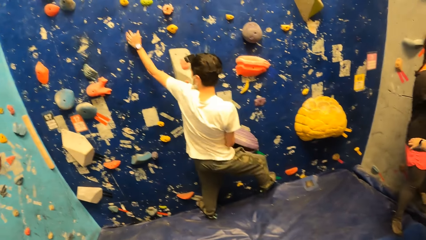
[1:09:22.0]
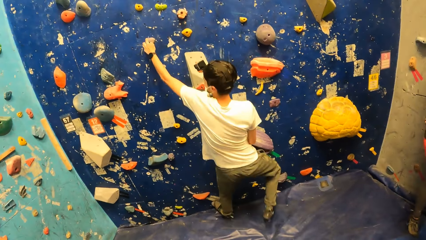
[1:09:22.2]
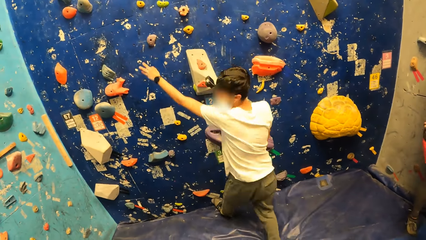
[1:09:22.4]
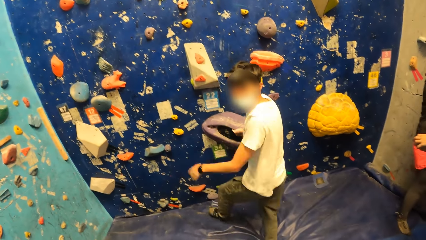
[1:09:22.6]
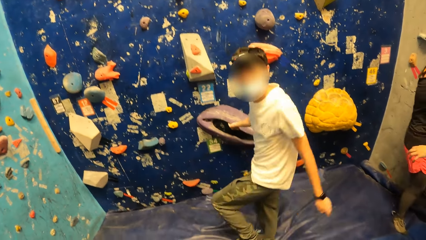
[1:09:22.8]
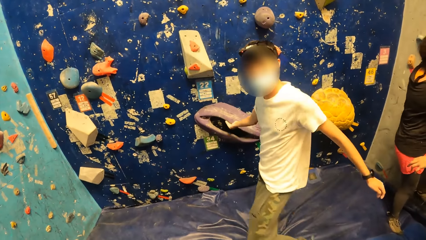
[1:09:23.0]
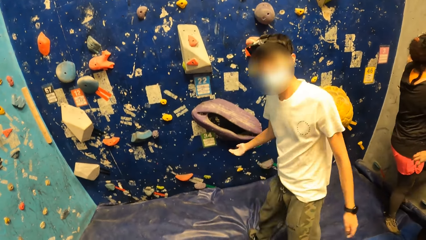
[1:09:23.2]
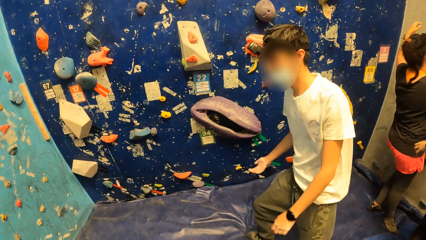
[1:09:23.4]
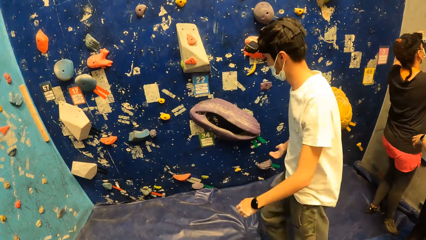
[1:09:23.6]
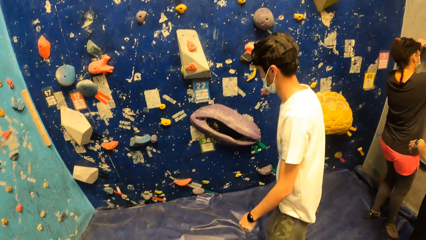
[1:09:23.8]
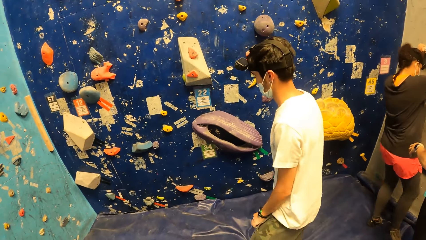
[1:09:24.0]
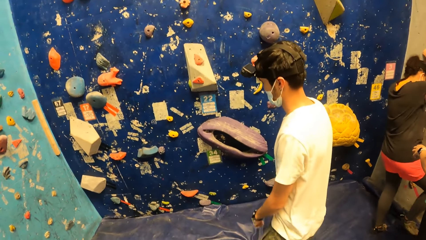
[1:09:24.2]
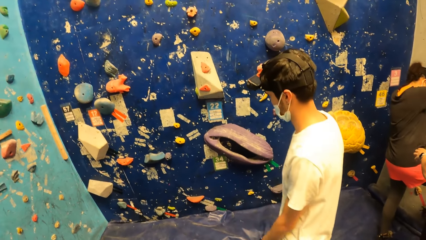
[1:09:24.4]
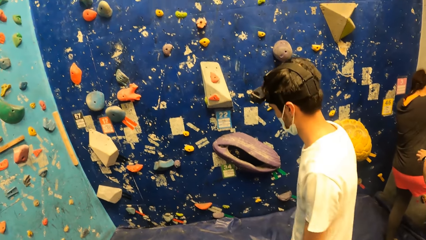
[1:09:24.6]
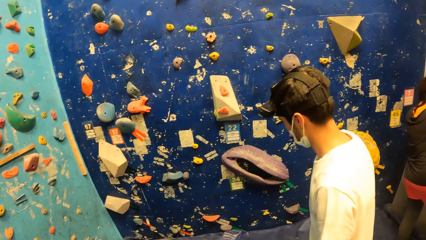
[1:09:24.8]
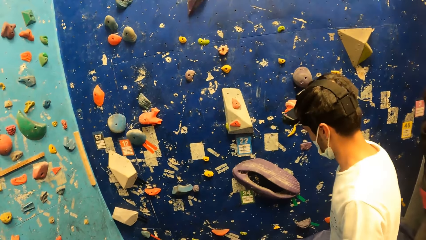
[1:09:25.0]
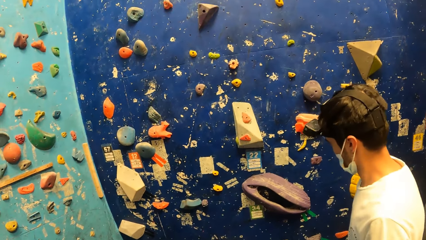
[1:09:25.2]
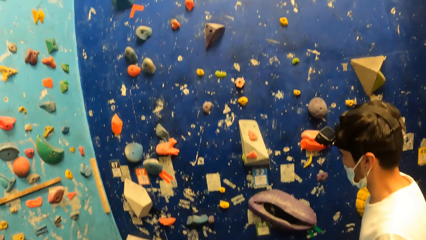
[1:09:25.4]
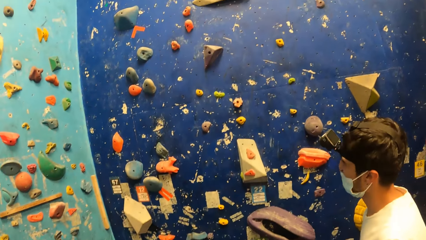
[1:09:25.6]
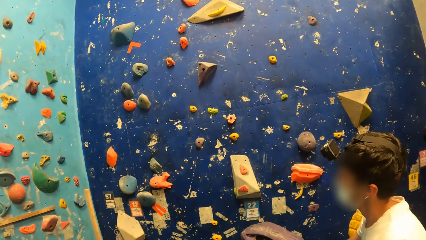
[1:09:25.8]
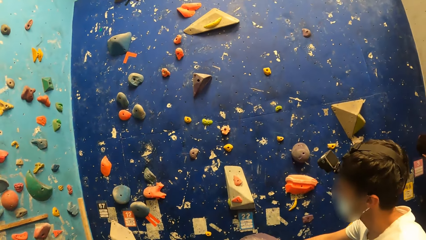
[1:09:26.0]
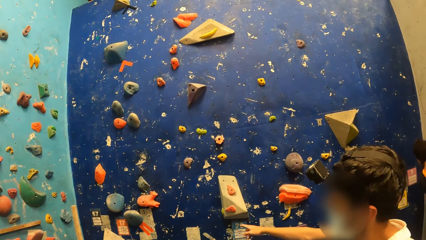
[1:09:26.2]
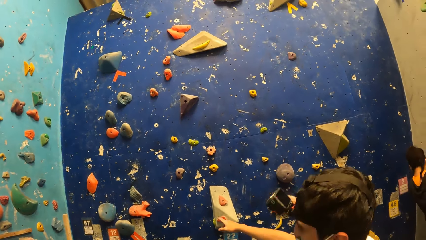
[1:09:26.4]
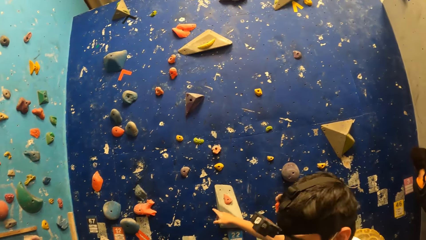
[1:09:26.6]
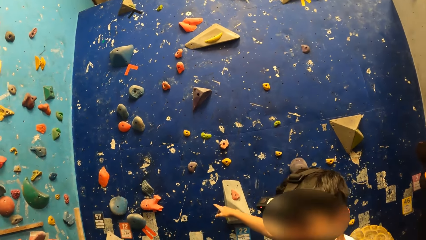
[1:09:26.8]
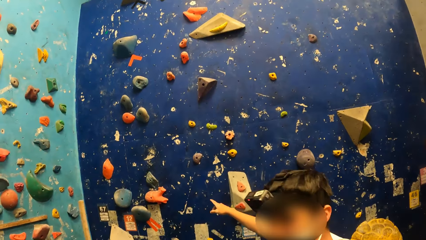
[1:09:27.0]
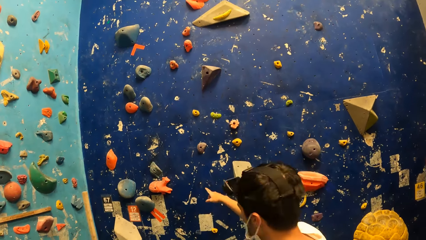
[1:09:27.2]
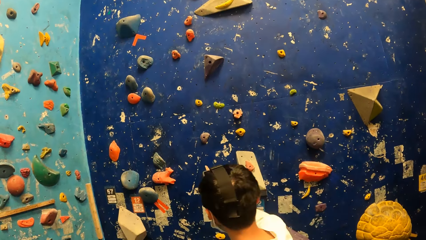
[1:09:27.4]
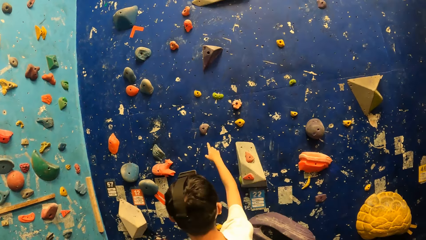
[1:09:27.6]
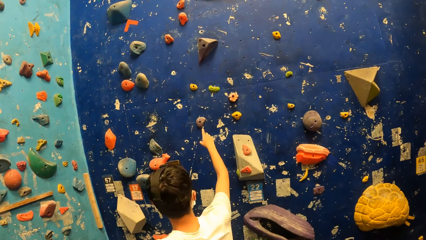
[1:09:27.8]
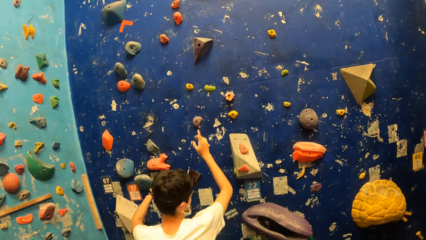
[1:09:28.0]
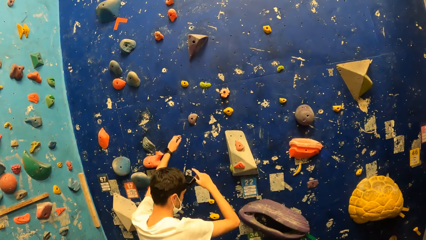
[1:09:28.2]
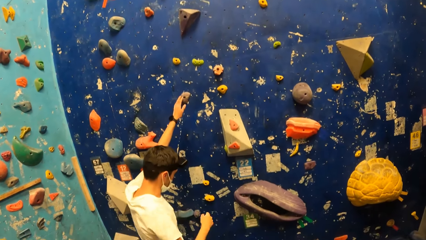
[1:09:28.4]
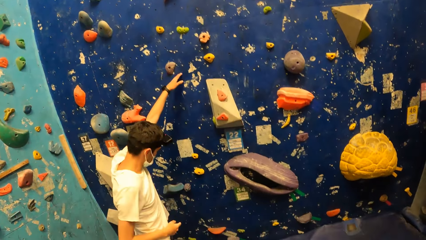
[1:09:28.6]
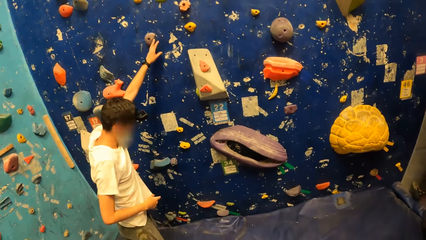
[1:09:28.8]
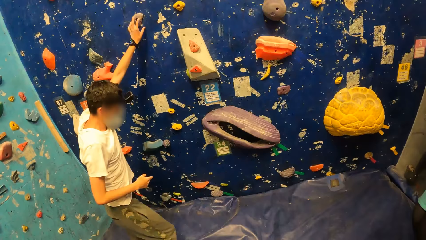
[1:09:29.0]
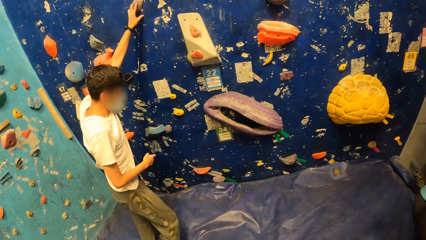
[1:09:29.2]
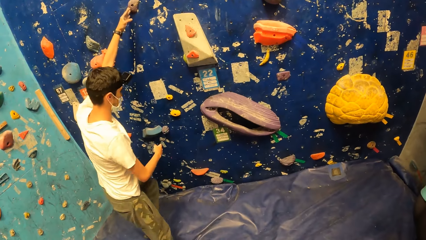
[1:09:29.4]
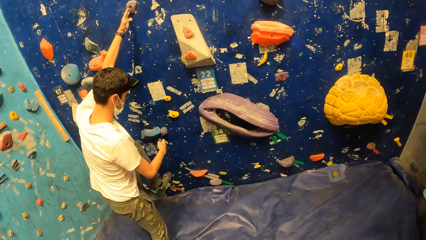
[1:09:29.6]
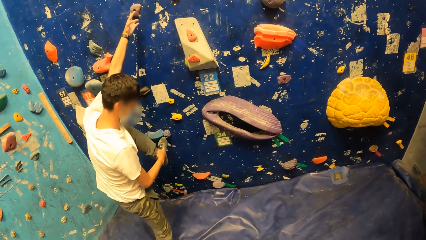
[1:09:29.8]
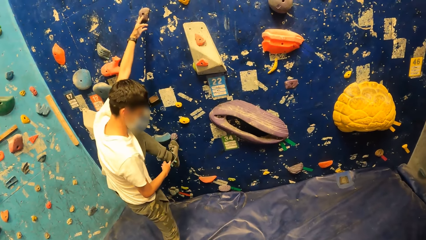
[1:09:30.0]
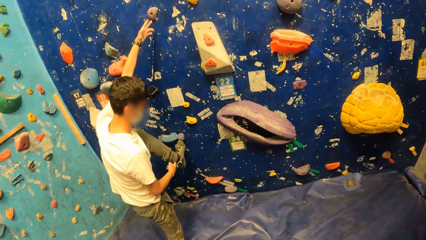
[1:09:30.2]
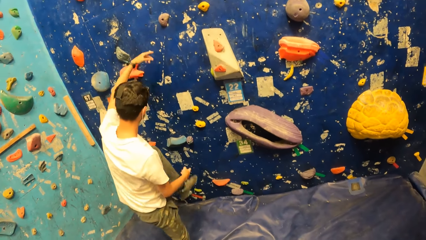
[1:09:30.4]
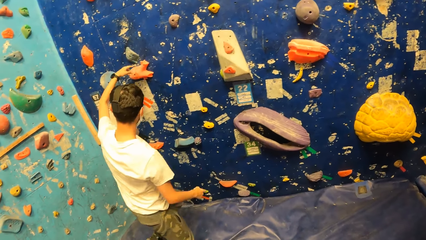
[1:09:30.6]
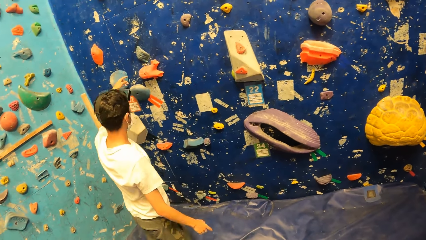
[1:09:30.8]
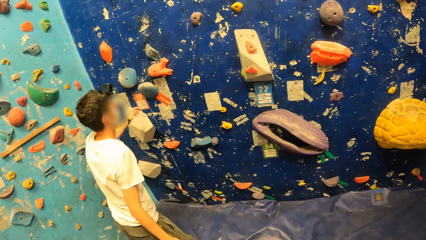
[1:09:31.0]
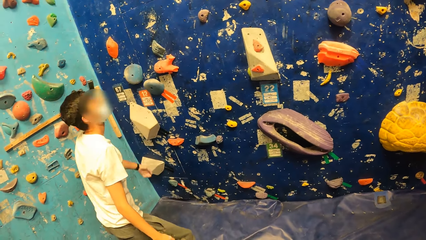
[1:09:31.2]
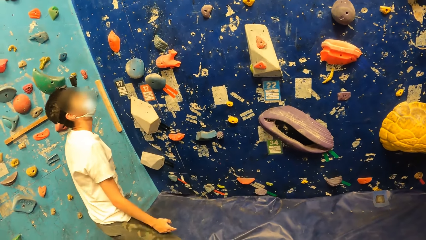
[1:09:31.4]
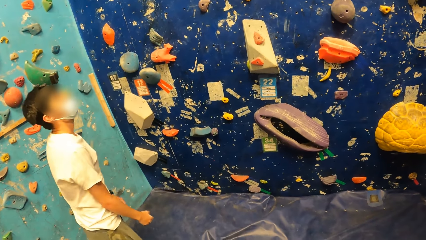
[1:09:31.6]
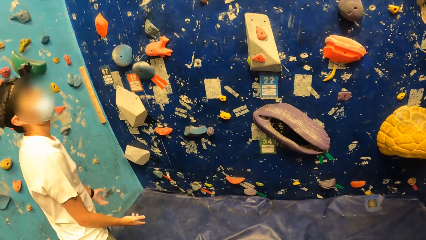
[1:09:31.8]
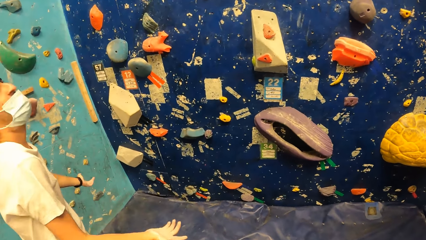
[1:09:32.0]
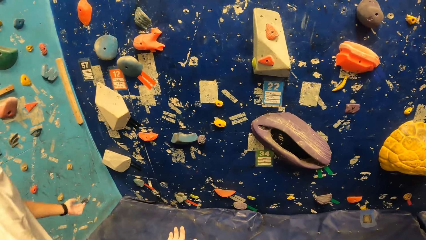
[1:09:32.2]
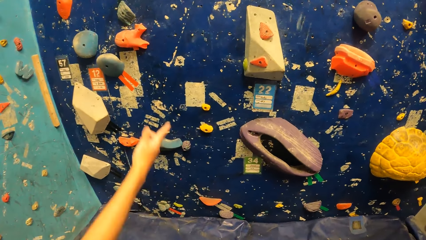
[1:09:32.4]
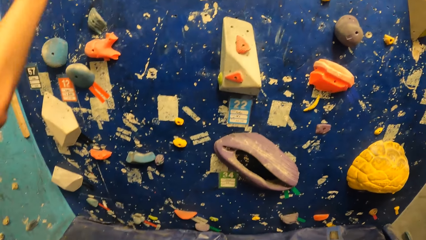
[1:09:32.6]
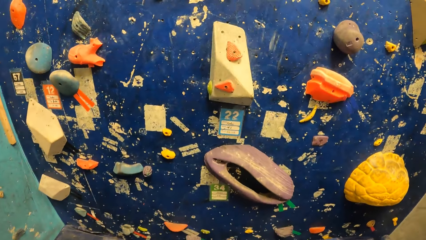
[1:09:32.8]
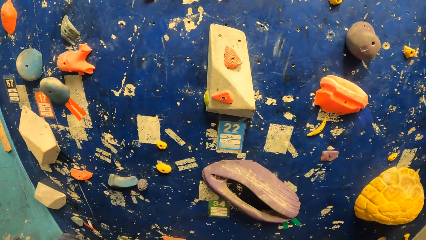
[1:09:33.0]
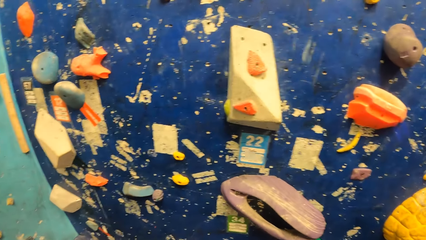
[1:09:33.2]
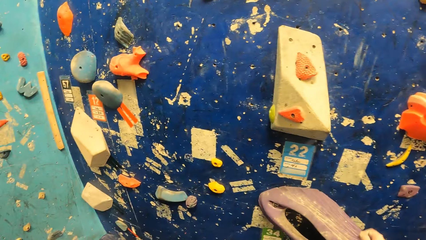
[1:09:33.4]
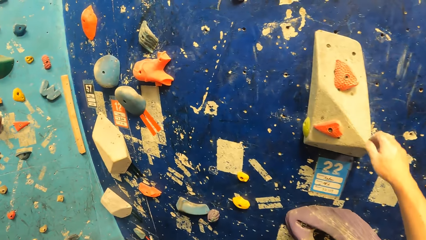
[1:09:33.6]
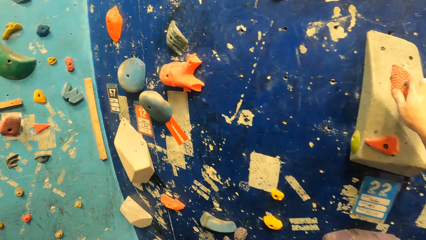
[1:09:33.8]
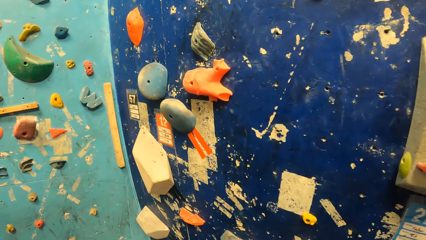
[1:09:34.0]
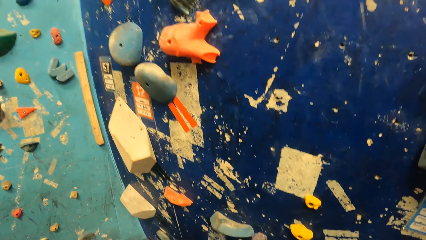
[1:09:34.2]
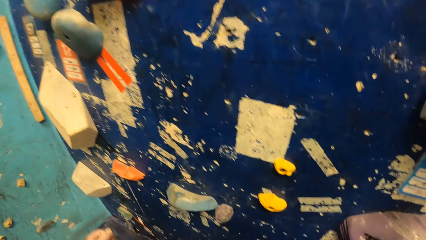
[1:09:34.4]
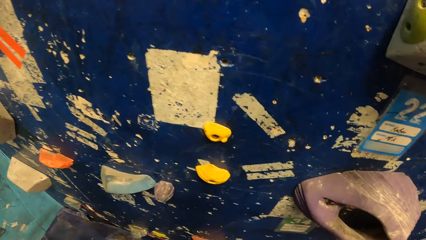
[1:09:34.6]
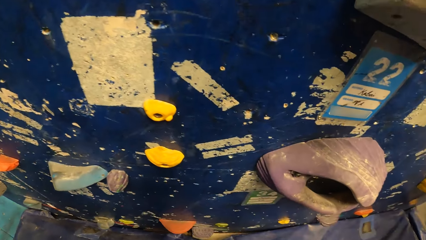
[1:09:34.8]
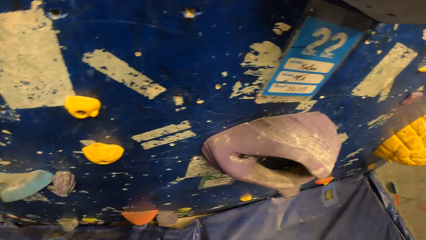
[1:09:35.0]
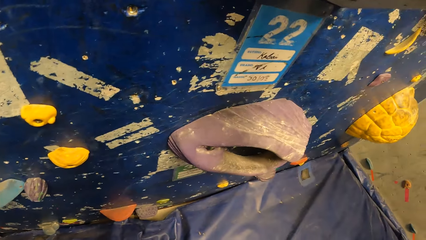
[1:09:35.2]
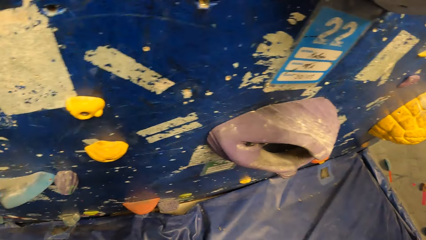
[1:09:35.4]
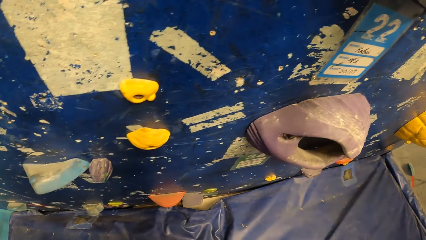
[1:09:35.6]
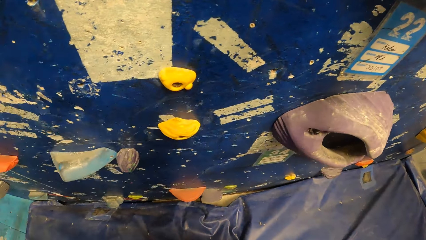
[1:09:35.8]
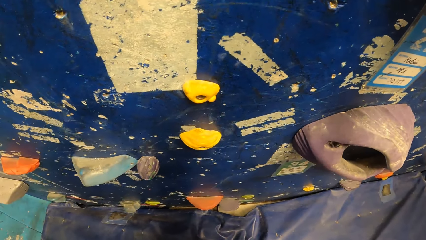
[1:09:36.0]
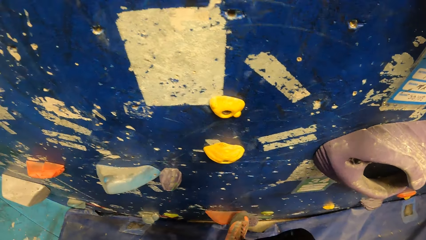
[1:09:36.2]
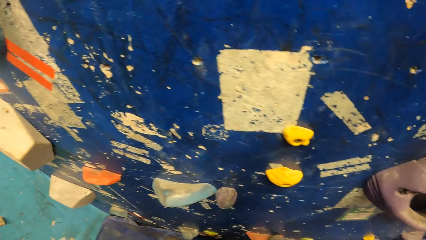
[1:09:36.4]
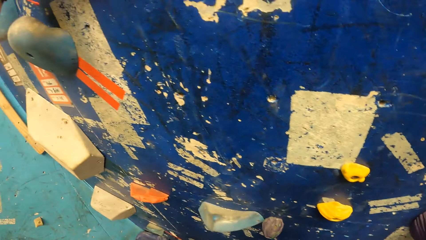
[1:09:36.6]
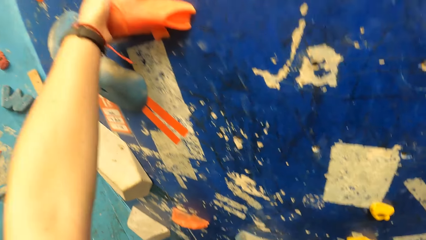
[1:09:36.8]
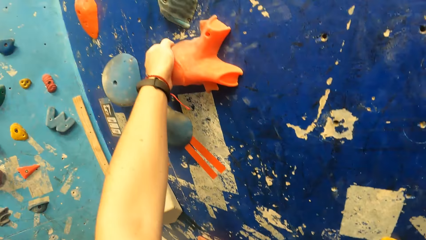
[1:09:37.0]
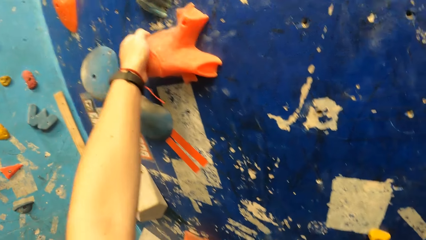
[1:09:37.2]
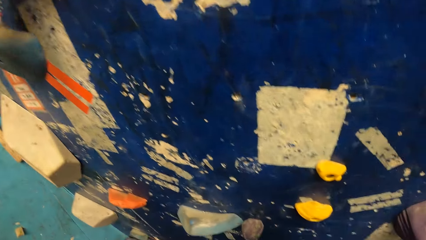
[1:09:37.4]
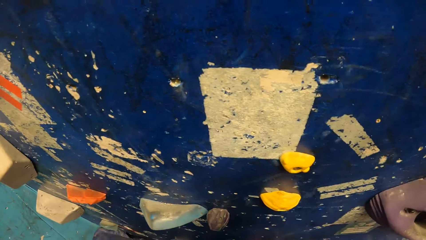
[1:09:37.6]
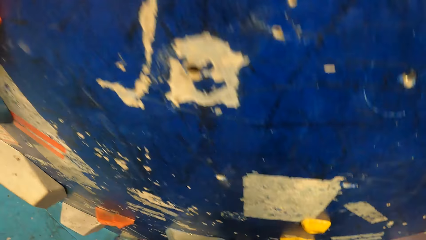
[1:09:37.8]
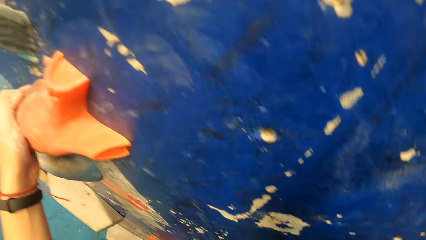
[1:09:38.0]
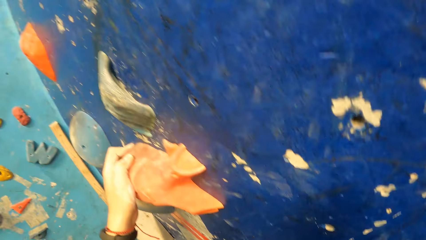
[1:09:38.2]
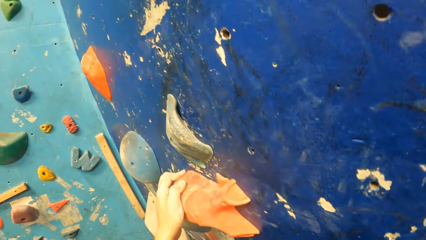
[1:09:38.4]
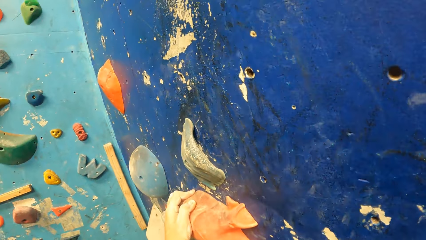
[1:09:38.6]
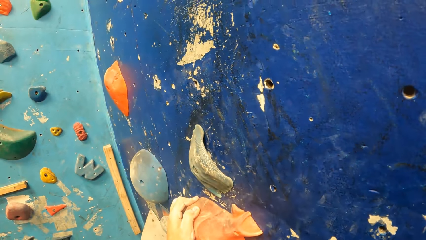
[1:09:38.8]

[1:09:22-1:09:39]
The man jumps down from the bouldering wall onto the crash pad. The man interacts with the camera wearer. The camera wearer points at the wall. The man points at the wall. The man touches the climbing hold on the bouldering wall with his left hand and places his left leg on the bouldering wall. The camera wearer holds a climbing hold with his right hand. He holds a climbing hold with his left hand. He climbs the bouldering wall with both hands.
